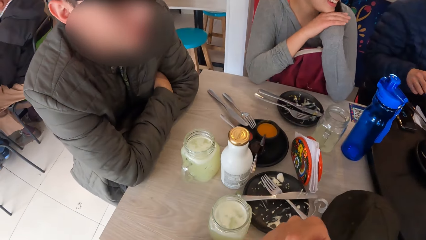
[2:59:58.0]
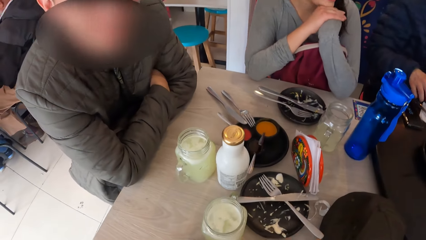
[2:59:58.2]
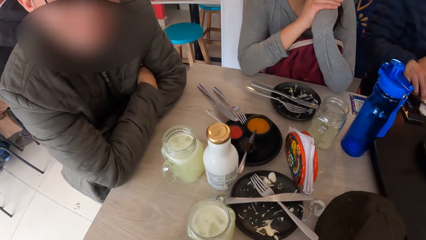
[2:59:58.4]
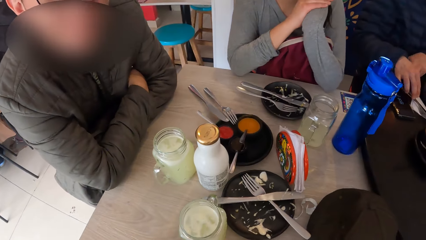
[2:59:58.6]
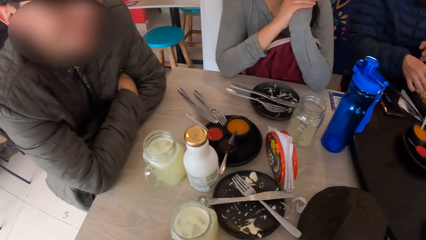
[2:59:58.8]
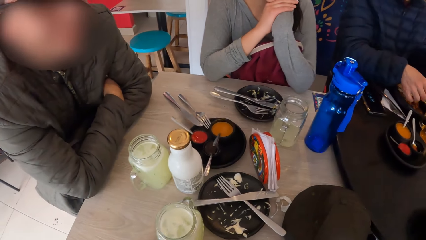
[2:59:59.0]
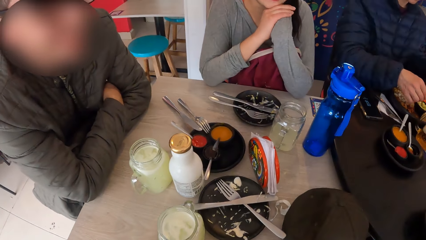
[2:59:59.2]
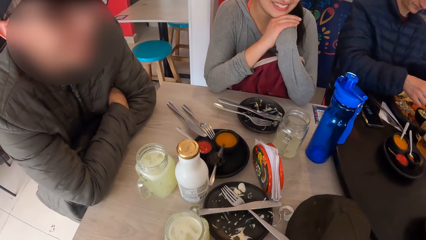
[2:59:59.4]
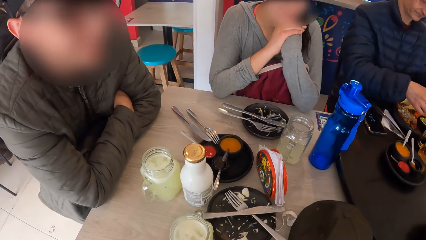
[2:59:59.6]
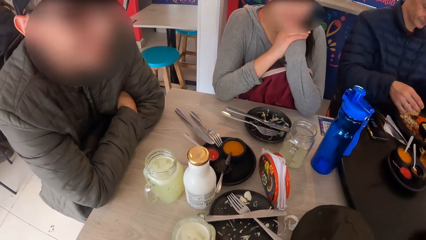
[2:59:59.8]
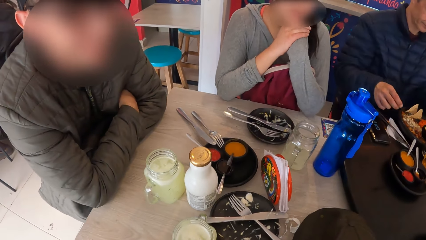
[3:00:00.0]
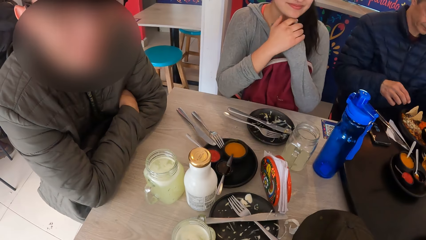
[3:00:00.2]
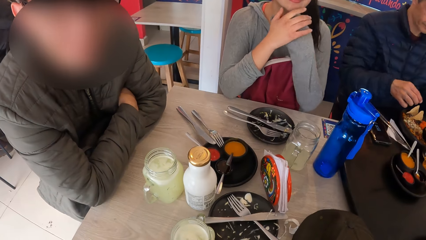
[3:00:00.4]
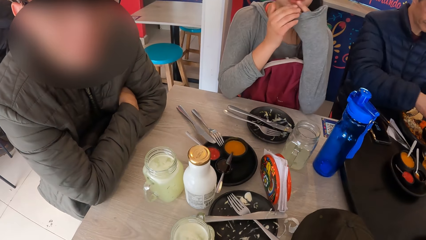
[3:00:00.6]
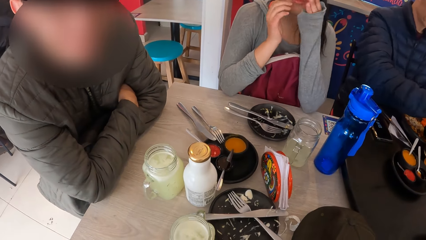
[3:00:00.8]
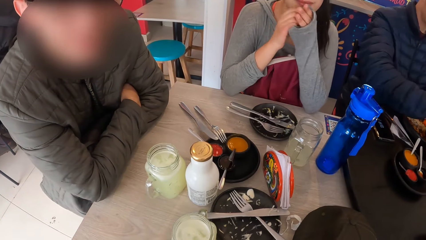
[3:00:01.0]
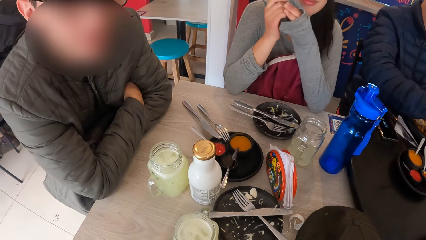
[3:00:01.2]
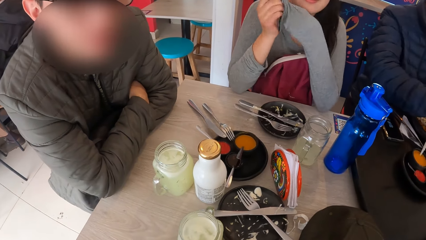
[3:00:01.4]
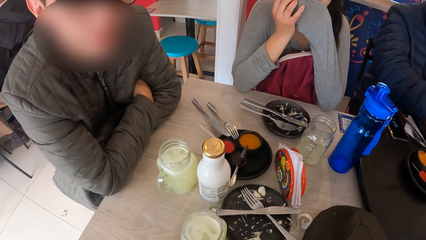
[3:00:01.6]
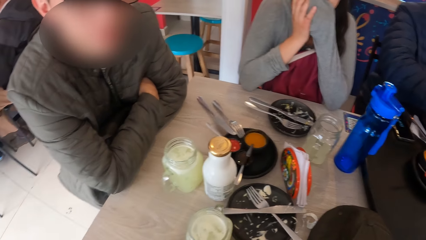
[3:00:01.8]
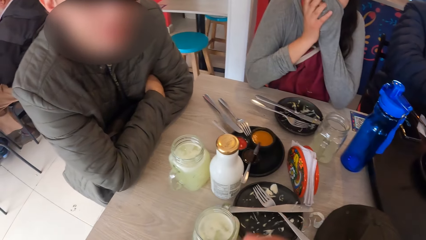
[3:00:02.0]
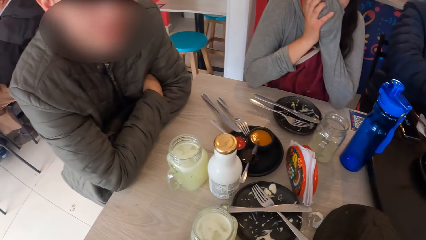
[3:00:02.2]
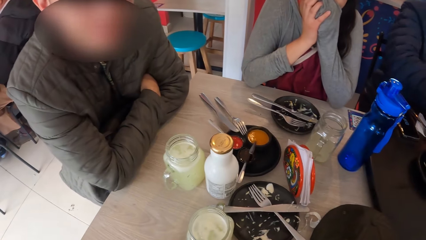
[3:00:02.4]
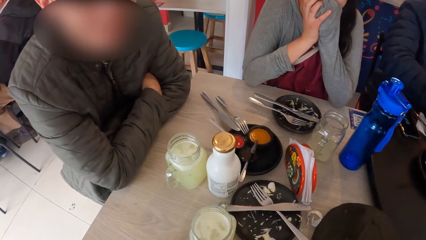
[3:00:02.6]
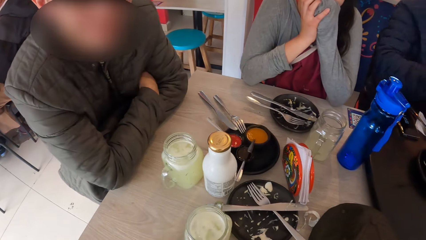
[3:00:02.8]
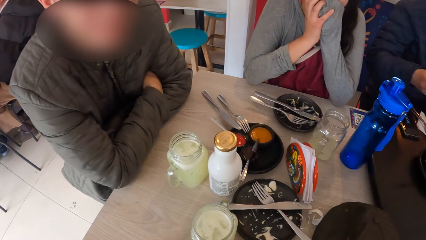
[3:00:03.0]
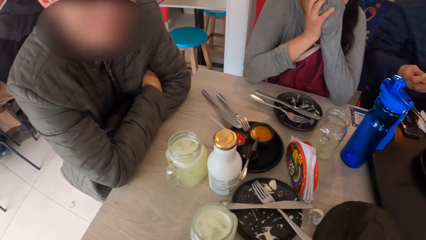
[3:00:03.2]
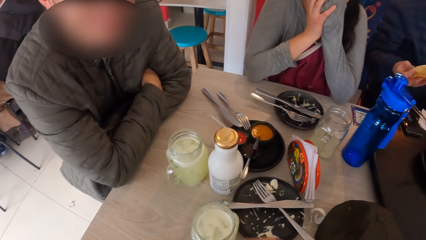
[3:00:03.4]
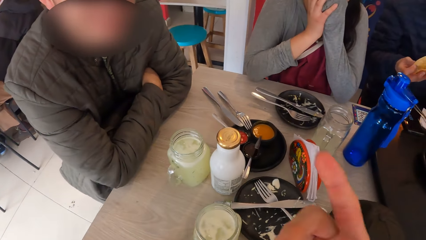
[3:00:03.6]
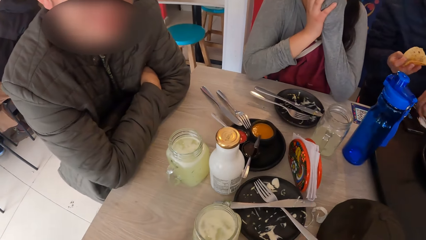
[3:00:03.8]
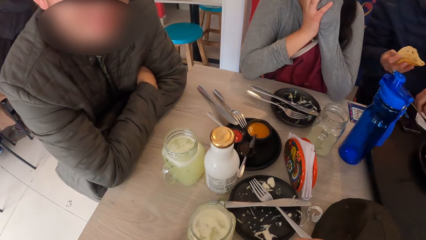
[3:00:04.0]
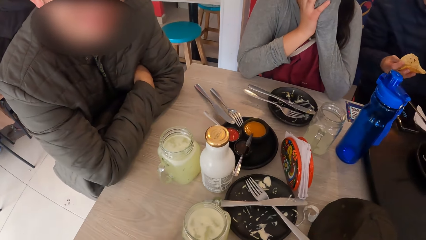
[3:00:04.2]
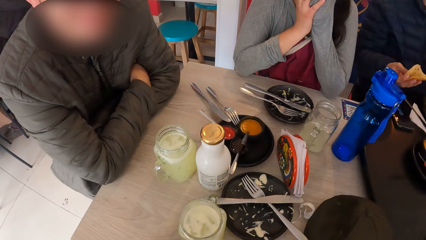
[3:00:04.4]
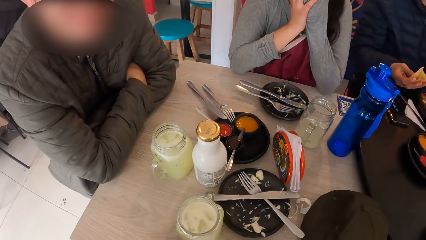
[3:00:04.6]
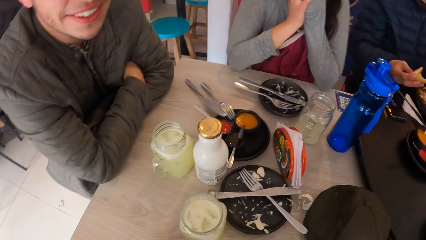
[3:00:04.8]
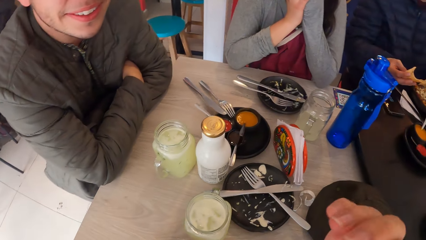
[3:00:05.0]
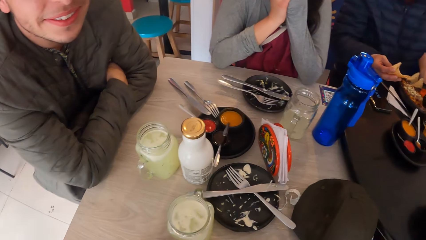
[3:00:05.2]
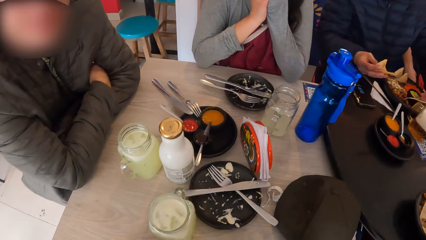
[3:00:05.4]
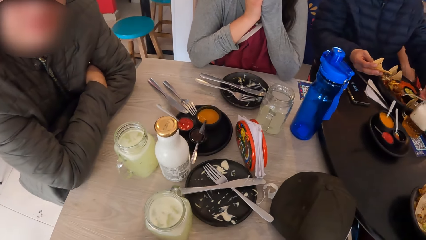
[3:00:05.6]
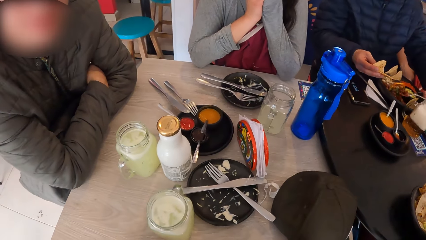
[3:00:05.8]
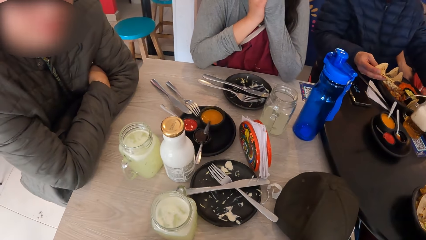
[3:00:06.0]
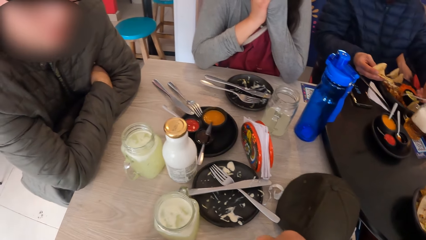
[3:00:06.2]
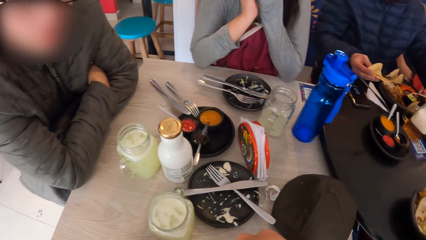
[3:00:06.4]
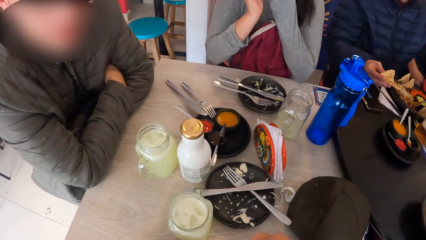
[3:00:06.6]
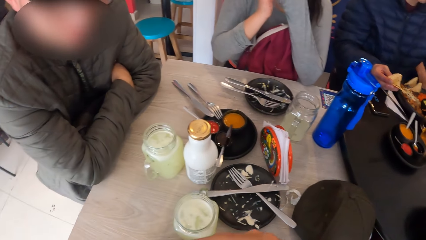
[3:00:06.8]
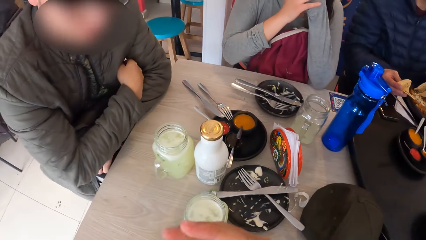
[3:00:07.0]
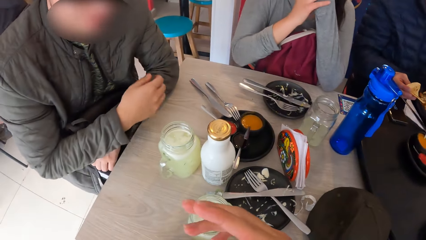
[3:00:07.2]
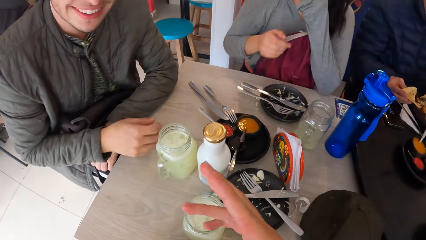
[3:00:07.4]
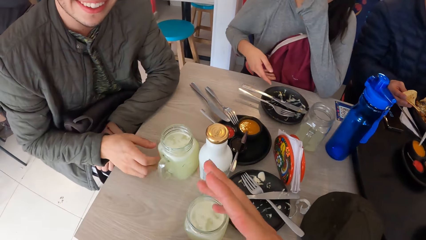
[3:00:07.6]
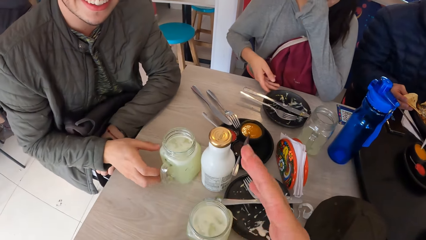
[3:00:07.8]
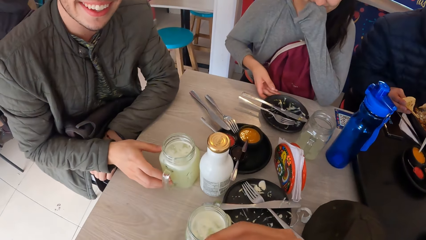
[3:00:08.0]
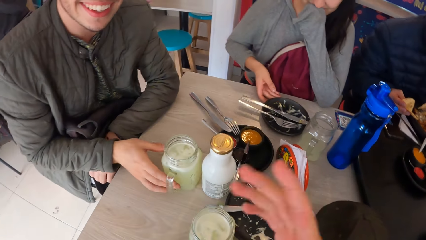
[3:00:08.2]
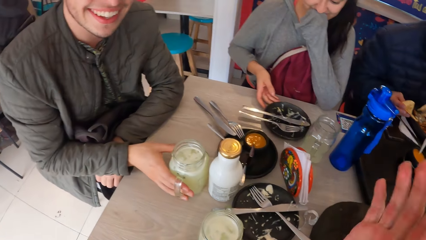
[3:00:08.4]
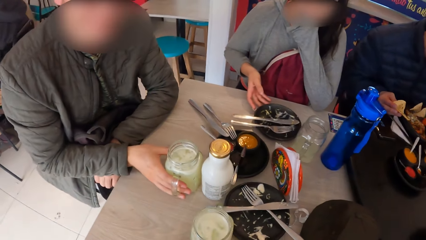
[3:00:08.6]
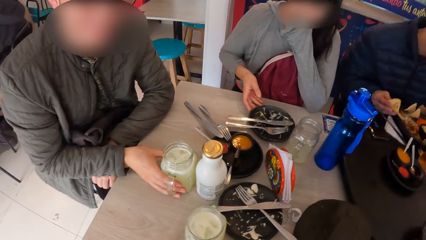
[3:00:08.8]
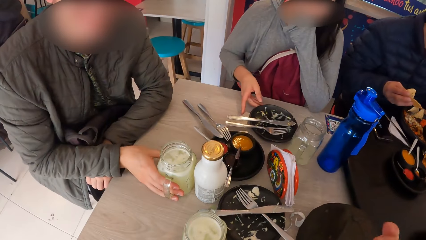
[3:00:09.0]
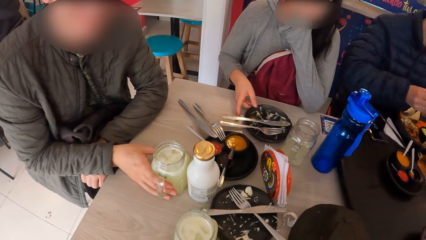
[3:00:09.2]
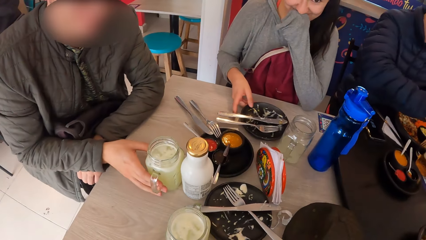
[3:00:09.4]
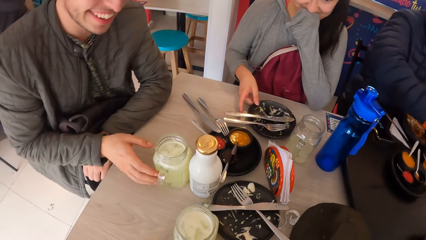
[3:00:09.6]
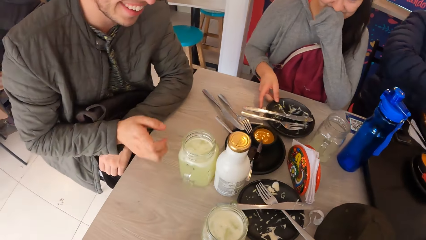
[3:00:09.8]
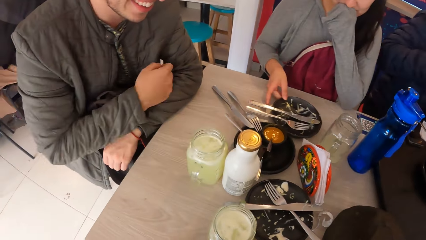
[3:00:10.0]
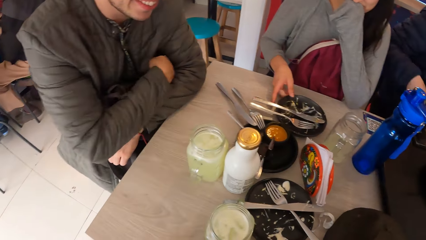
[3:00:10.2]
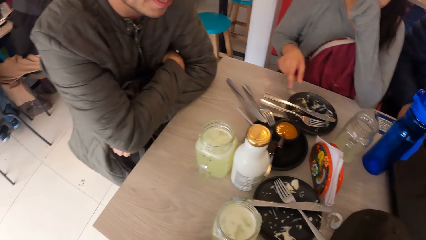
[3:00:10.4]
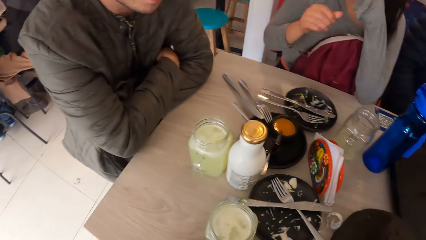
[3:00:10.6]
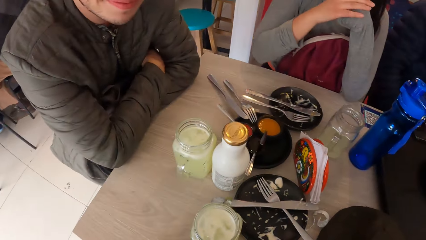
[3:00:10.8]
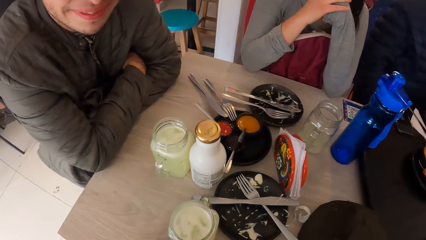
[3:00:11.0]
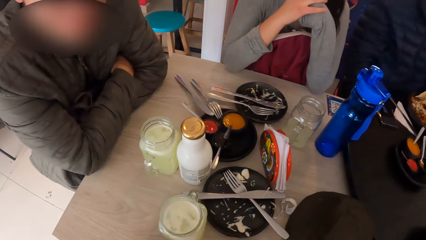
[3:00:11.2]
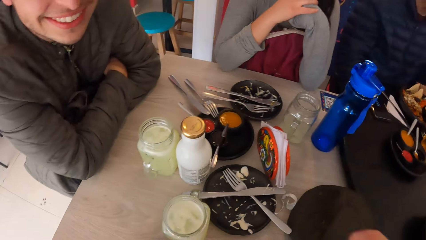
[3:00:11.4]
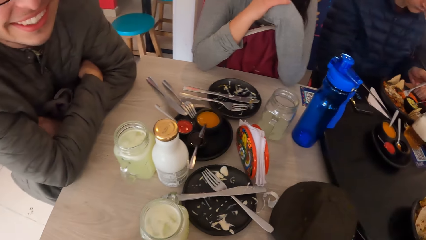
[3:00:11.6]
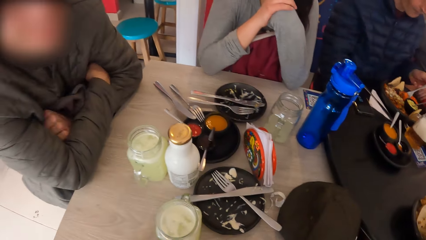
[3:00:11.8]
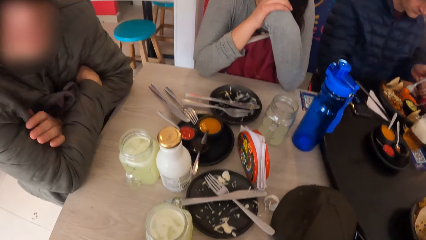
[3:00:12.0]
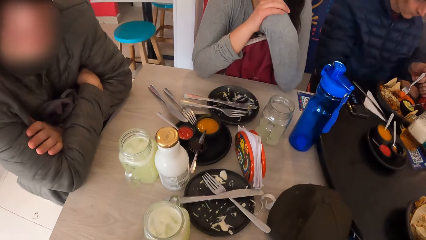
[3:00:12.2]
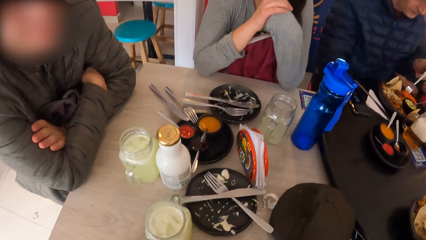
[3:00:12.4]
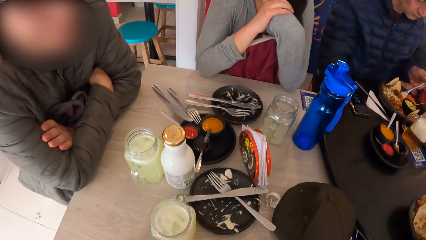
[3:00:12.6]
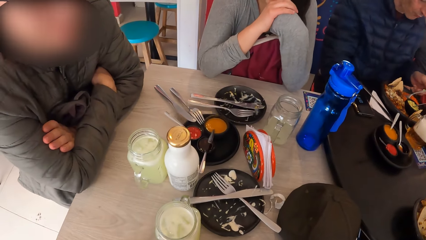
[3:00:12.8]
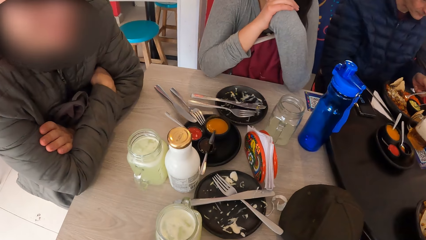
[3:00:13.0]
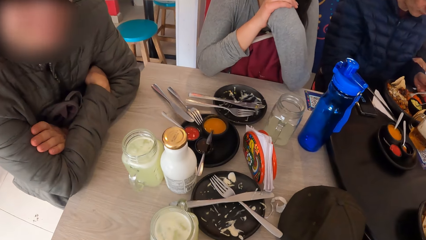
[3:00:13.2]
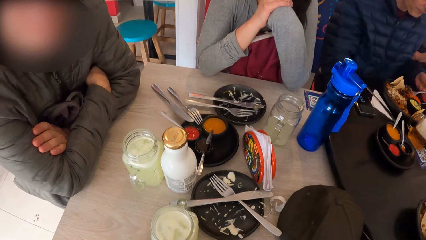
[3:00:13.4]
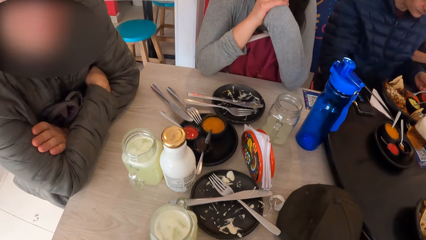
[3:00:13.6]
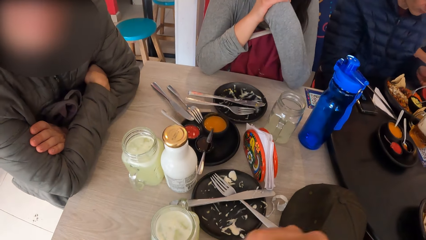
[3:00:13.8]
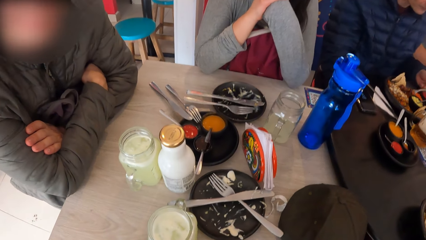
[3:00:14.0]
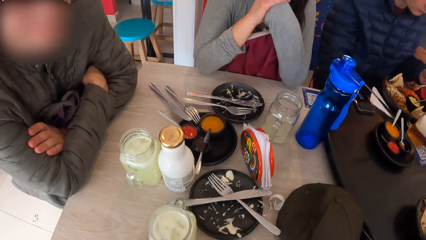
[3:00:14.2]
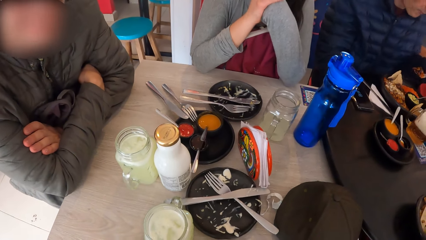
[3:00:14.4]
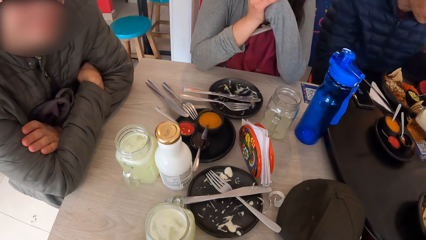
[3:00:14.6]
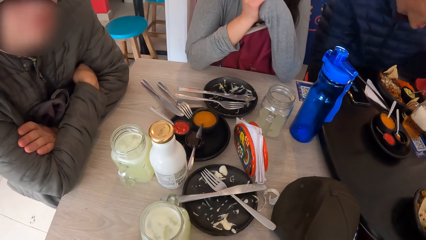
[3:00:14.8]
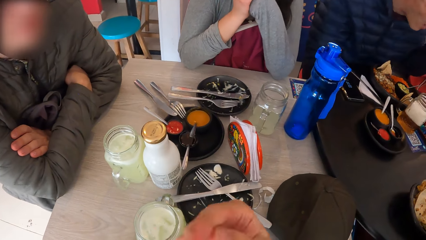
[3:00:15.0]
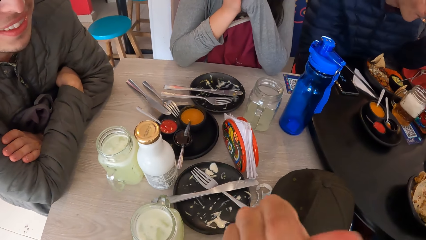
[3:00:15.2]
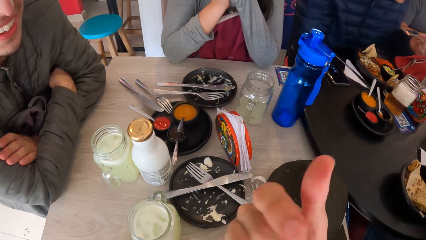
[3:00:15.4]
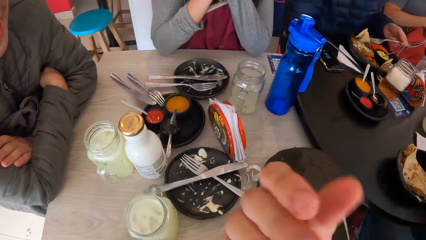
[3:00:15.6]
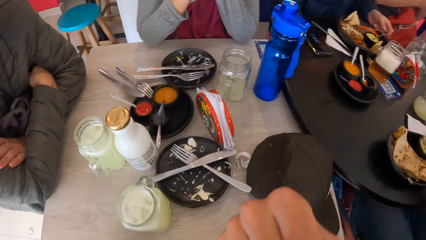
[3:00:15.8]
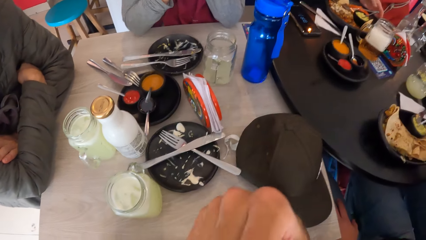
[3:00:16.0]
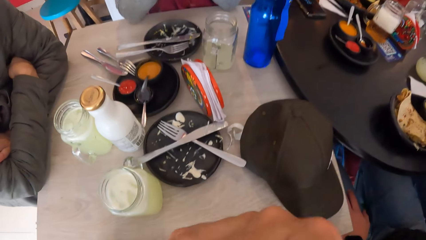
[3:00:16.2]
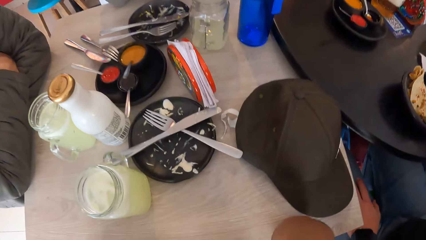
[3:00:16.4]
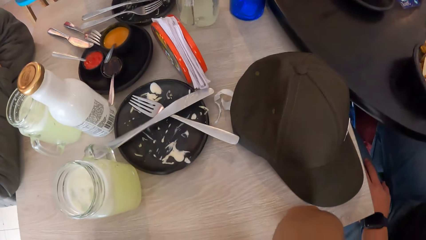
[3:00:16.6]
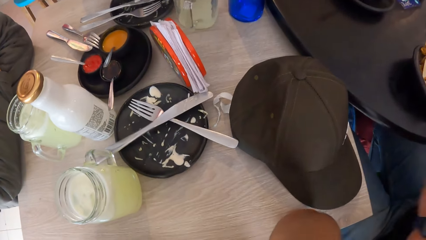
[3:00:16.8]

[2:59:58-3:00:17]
The woman pulls the left sleeve of her hoodie with her right hand. The camera wearer talks to a person and another person. A man picks up a fork from a paper towel on the table with his left hand. The man takes food from the plate on the table with the fork in his left hand. Someone puts the vegetable in the tortilla. Another man shifts the cup on the table with his right hand. The woman shifts a plate on the table with her right hand. The other person touches the glass jar on the table. The first man mixes the food in the plate with the fork in his left hand. The first man takes food from the plate with the fork in his left hand. The first man puts the food on the fork into his mouth with his left hand.
